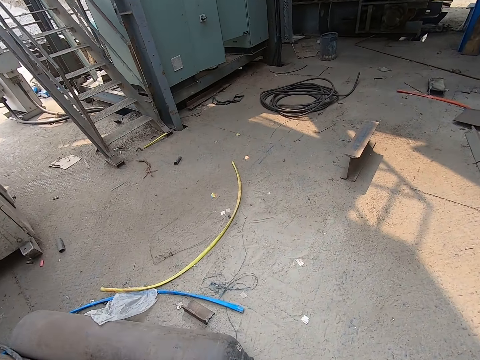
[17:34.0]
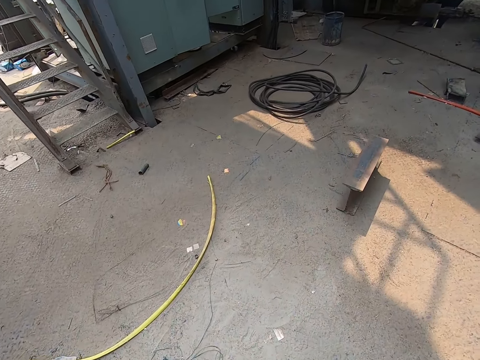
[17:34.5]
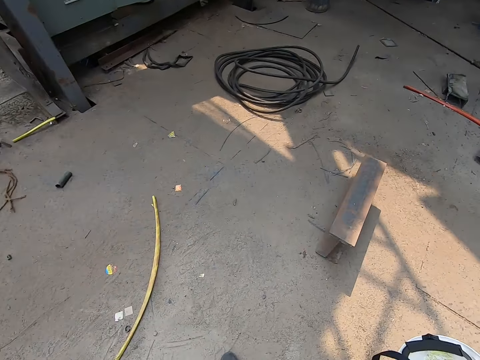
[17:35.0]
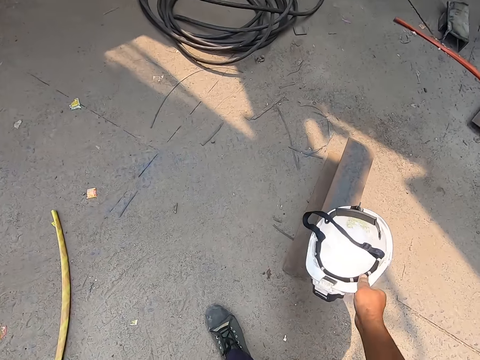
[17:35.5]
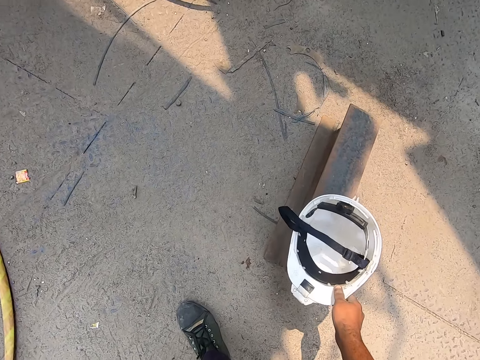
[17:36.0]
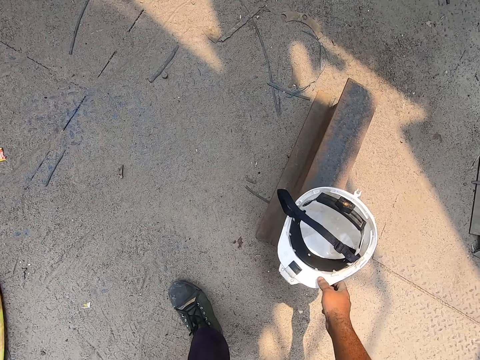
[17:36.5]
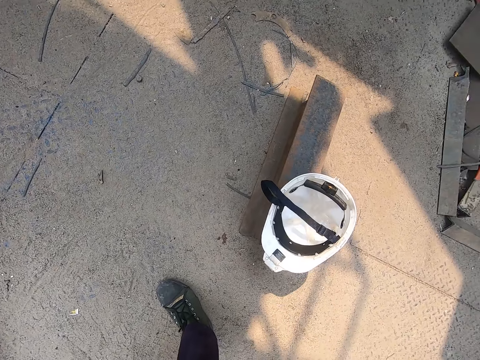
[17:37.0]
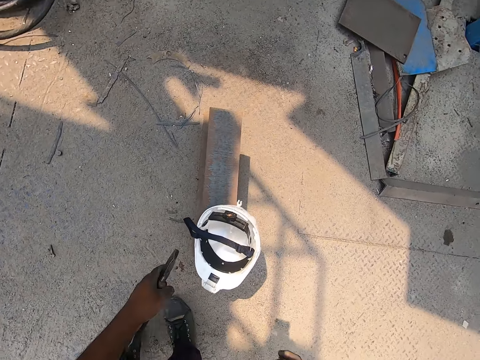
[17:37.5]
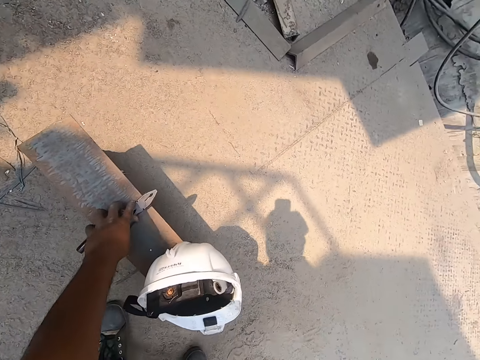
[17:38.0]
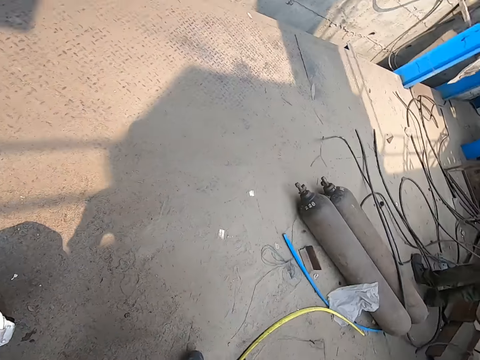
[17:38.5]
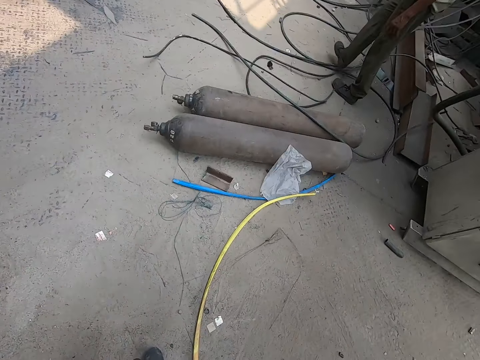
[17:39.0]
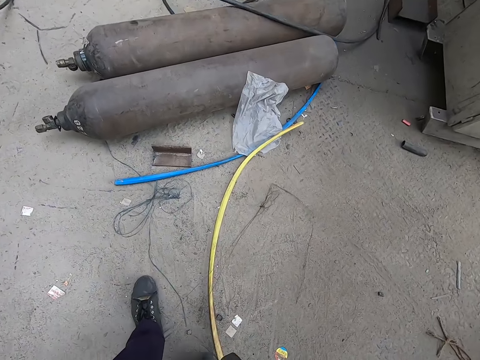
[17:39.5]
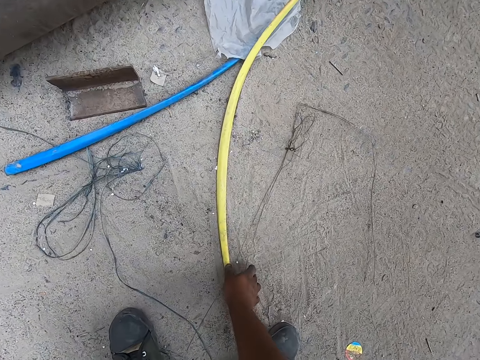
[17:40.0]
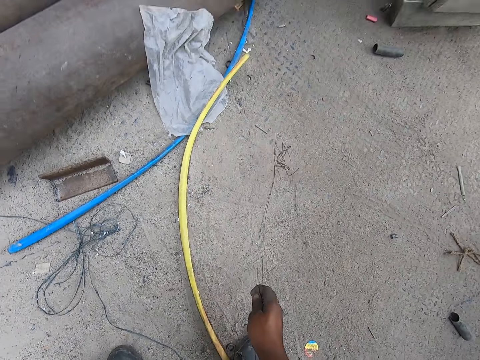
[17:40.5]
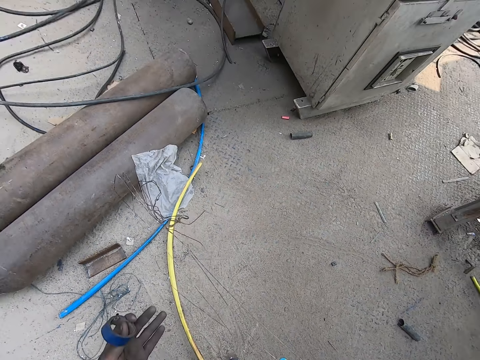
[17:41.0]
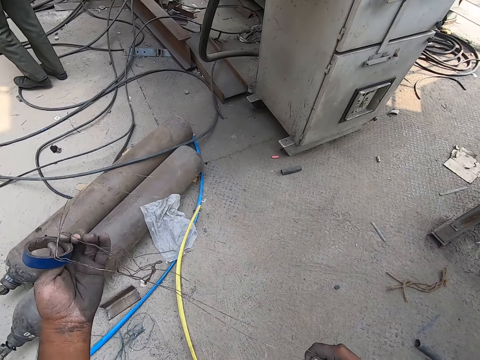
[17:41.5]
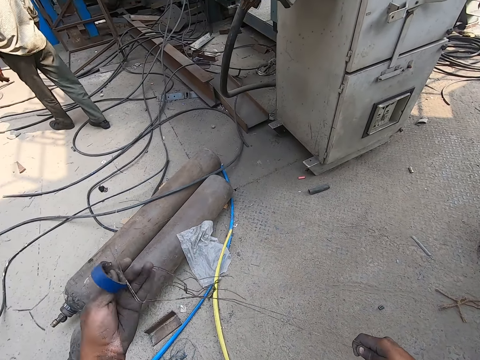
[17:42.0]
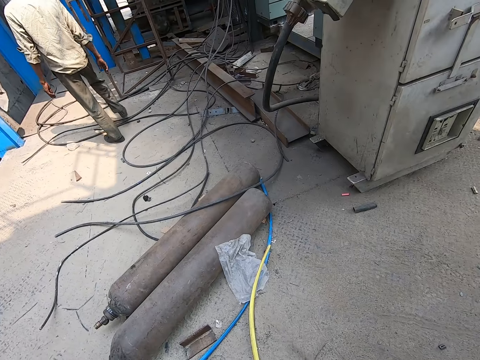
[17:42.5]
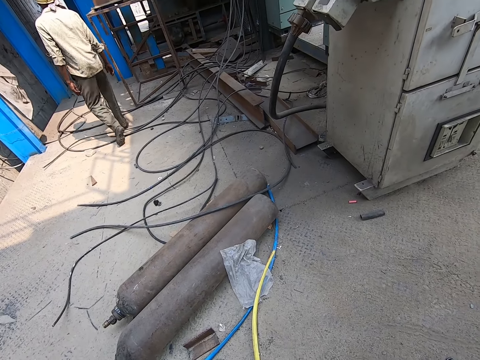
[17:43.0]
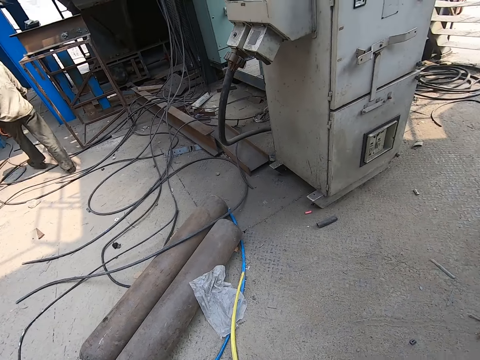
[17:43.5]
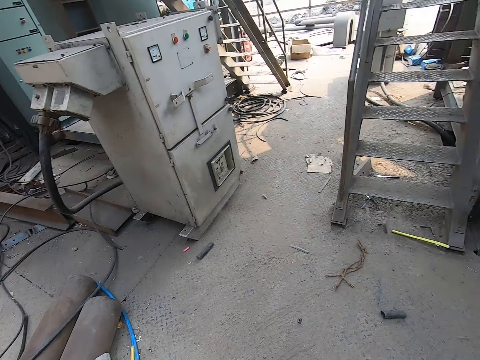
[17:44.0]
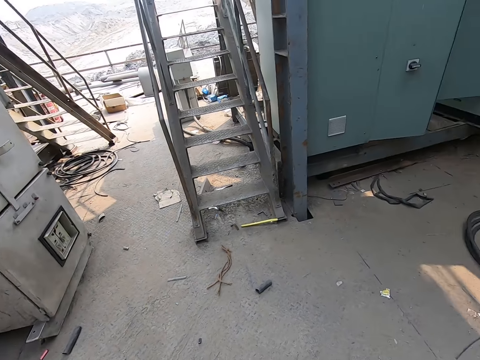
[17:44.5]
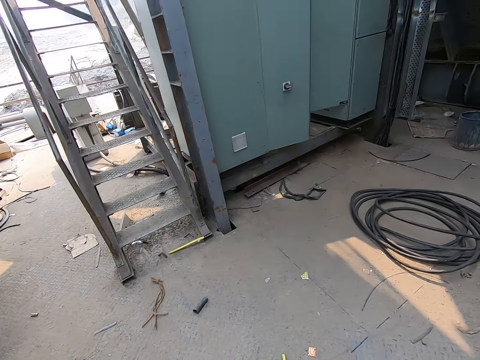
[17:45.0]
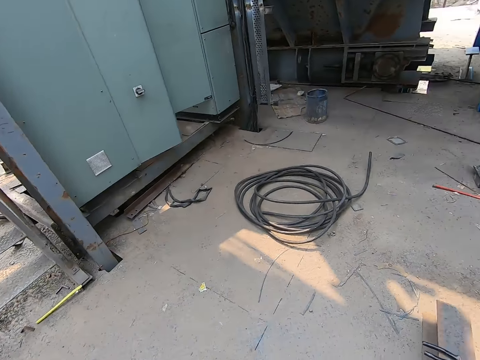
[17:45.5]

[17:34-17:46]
The camera wearer walks around the workshop. He places the helmet in his right hand on a steel beam on the floor. He places the plier in his left hand on the steel beam on the floor. He walks around the workshop. He picks a metal wire from the ground with his right hand. He inspects the wire and looks around the workshop.

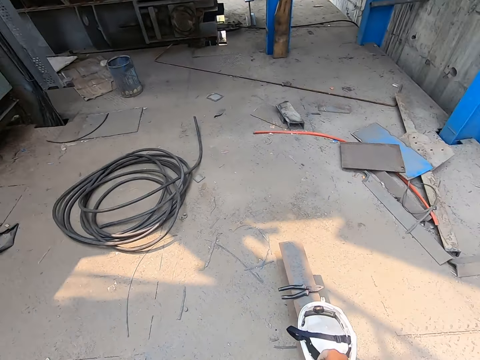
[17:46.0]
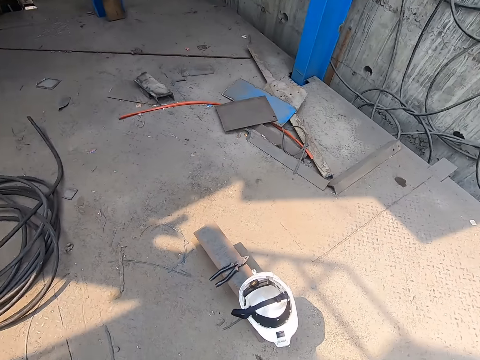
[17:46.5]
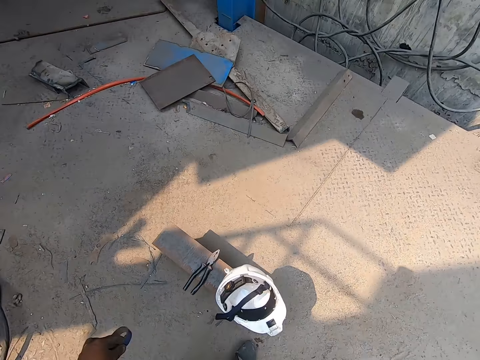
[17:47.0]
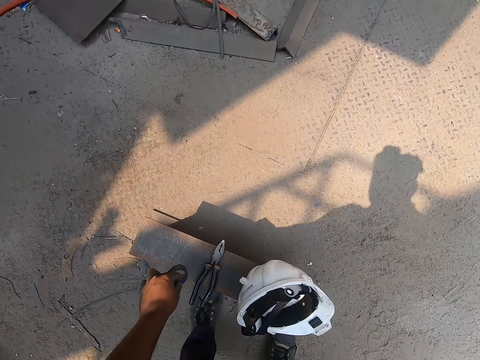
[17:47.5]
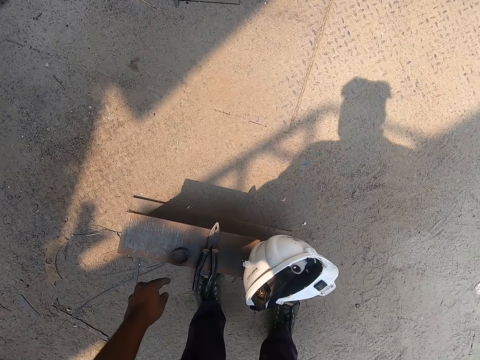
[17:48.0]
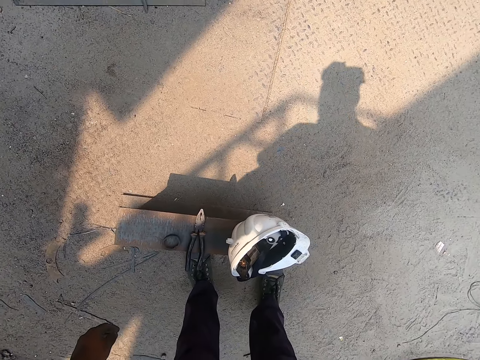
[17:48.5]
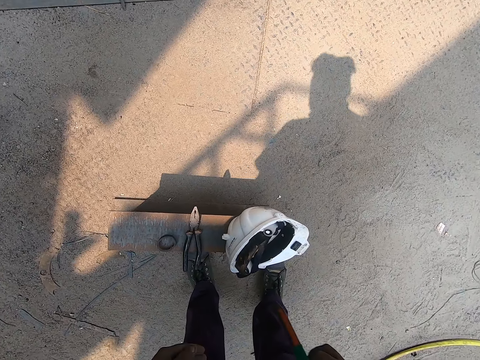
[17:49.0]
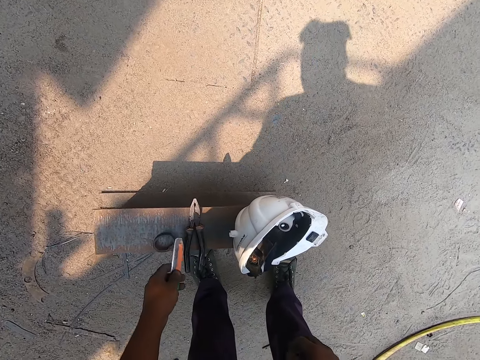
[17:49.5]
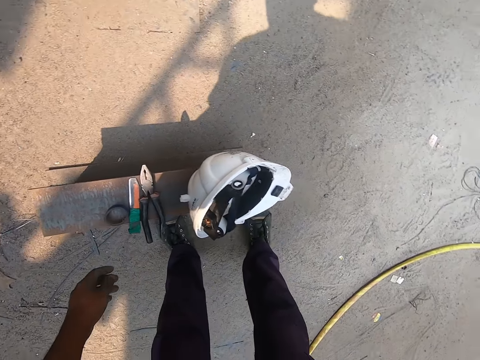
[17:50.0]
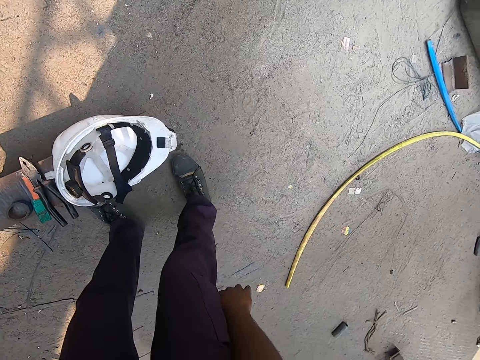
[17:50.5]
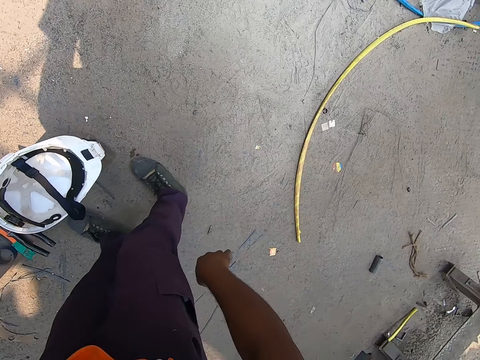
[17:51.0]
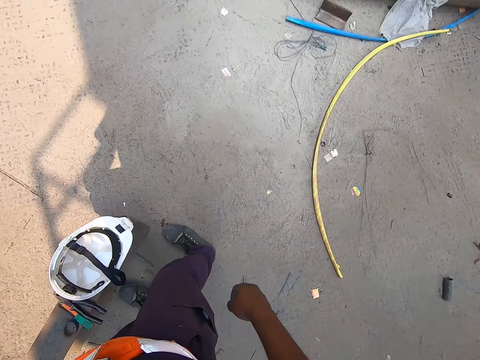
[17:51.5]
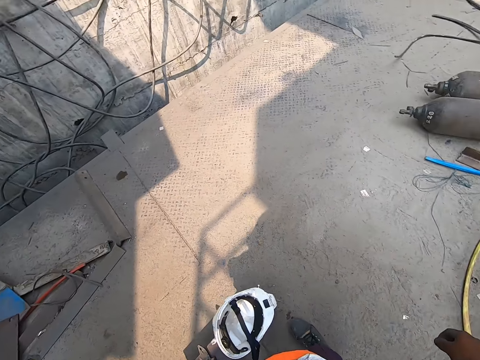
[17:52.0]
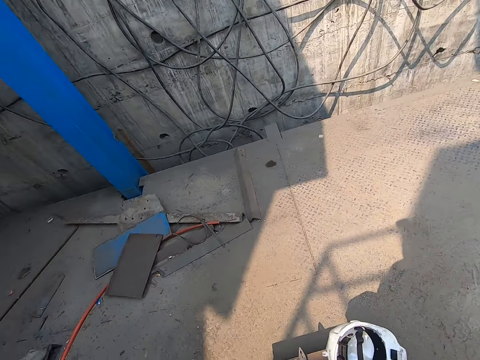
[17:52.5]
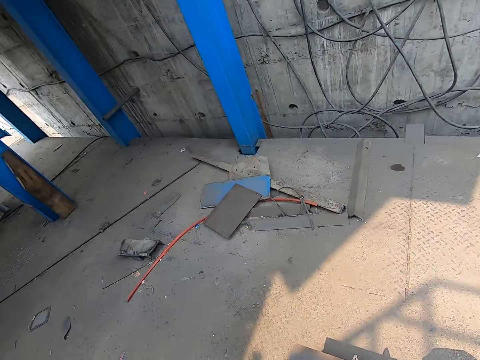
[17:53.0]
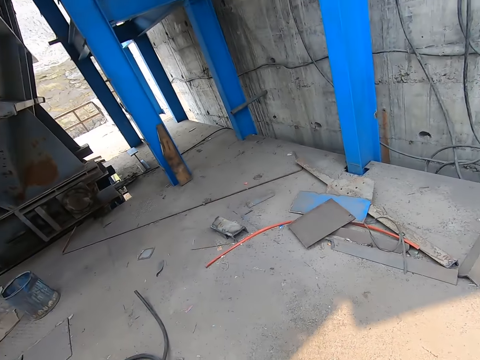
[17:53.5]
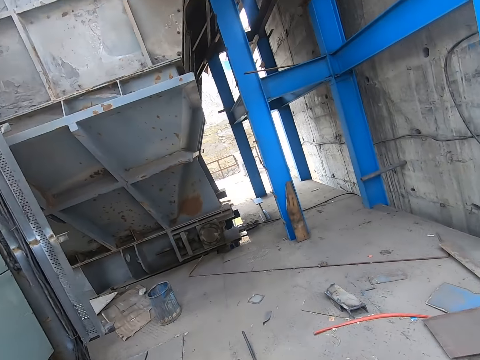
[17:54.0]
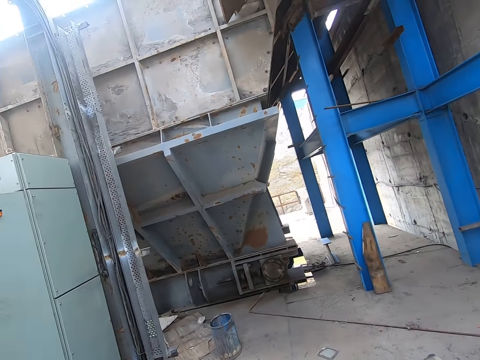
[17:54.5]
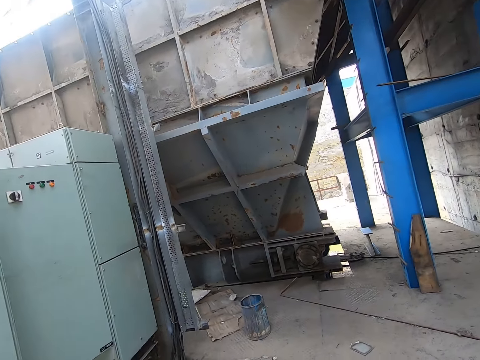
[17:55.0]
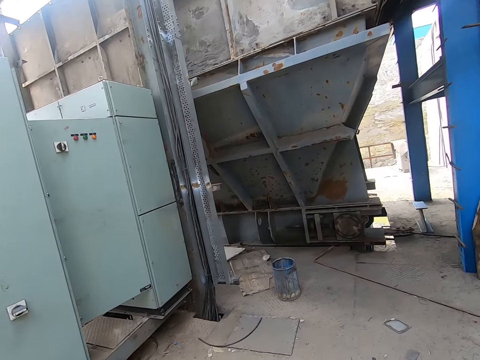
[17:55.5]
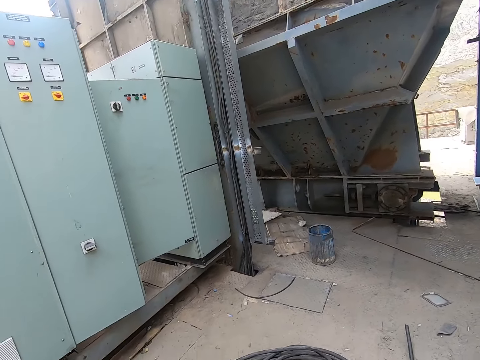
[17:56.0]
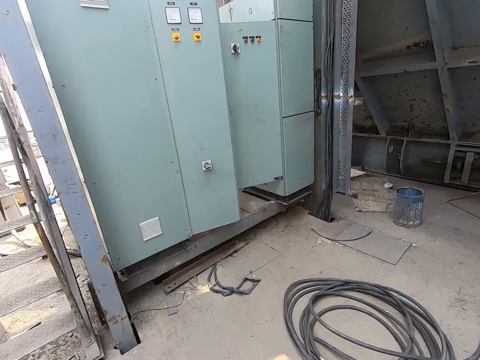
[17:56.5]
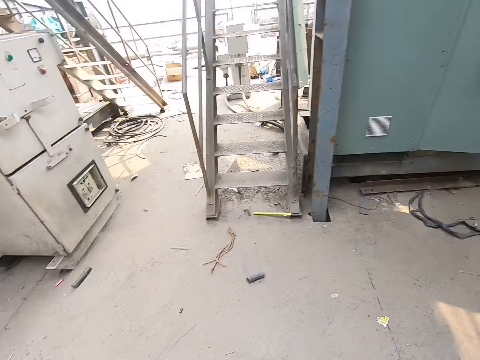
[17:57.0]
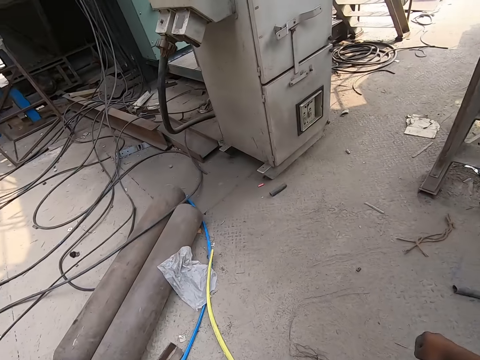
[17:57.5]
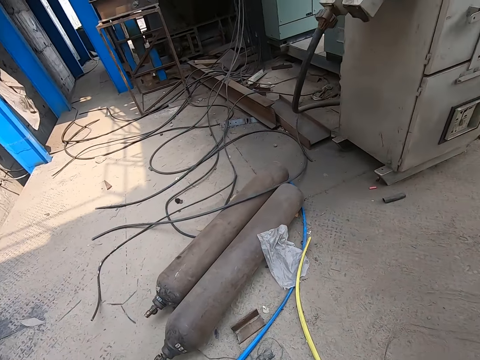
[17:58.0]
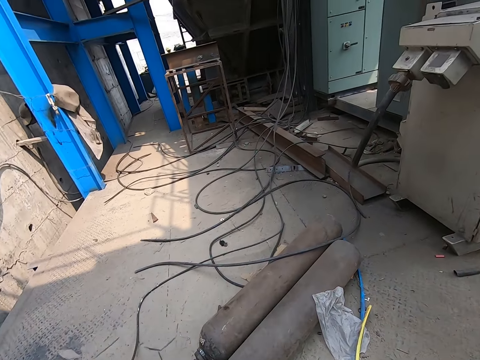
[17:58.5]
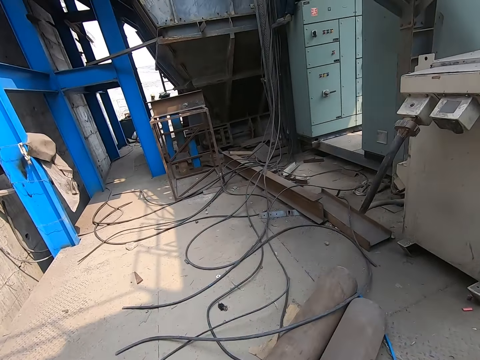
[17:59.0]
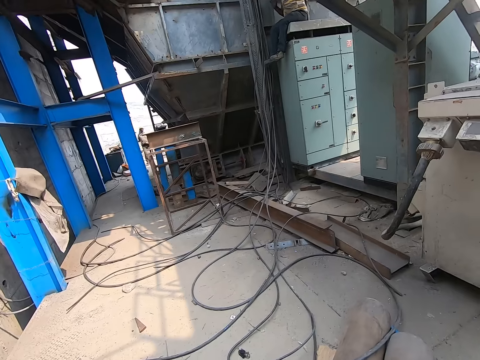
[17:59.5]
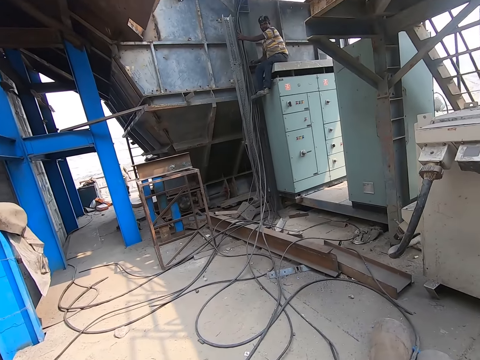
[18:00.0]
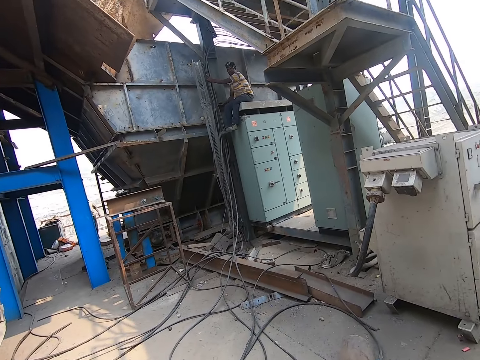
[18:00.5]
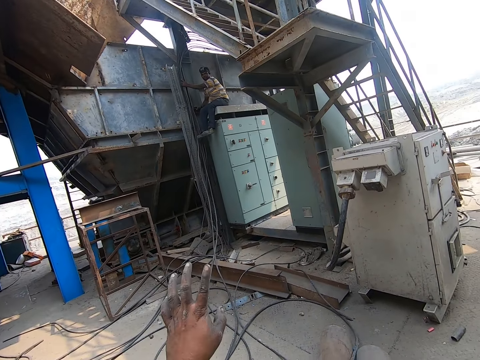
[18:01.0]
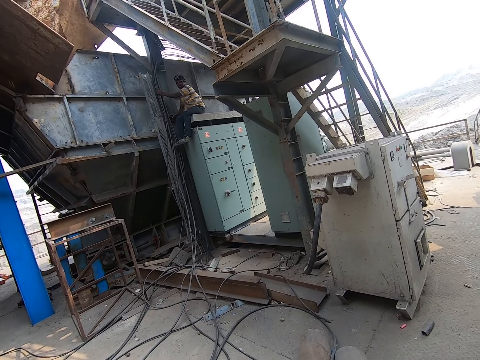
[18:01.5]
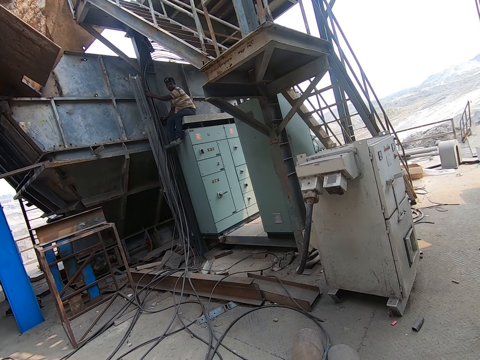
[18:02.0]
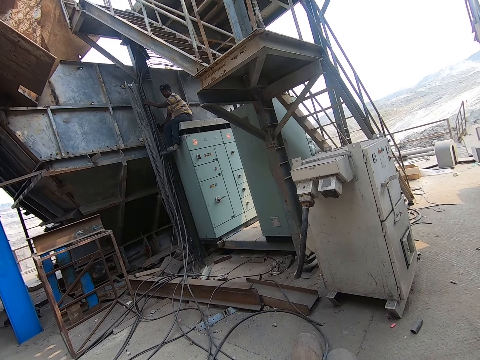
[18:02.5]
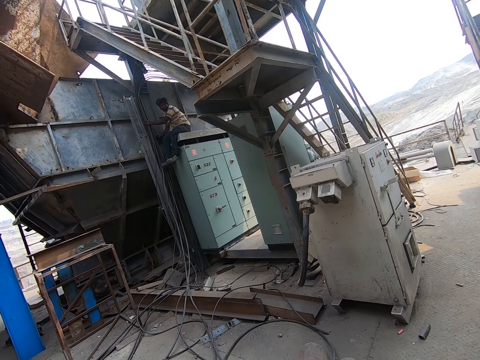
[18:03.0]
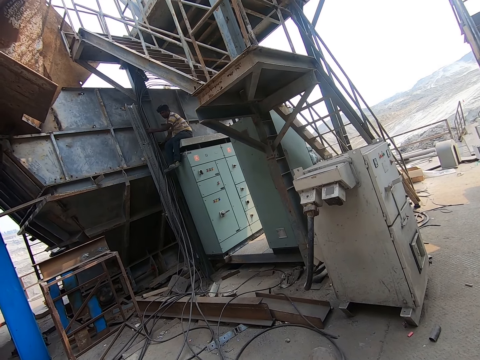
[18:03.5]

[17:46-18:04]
The camera wearer drops the electrical tape in his left hand on the steel beam on the ground. He drops a safety cutter in his left hand on the steel beam on the ground. He looks around the workshop. He walks around the workshop. He interacts with a man.
